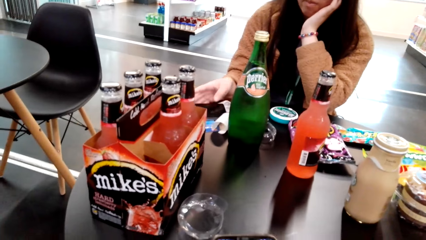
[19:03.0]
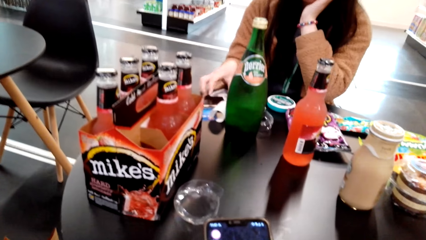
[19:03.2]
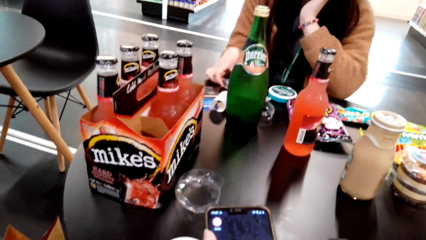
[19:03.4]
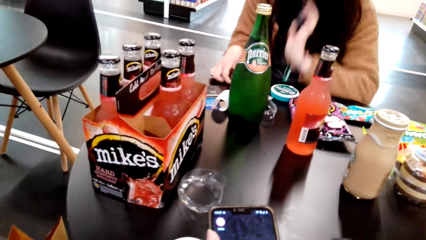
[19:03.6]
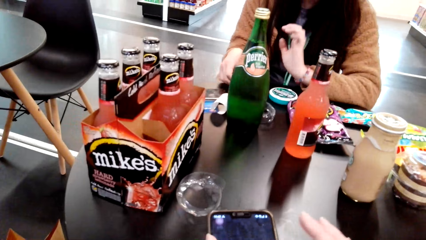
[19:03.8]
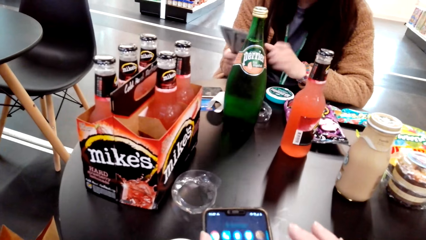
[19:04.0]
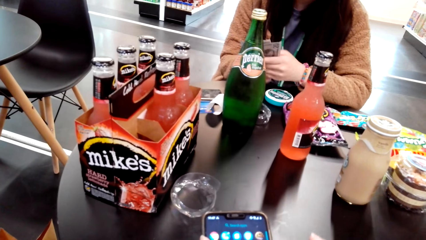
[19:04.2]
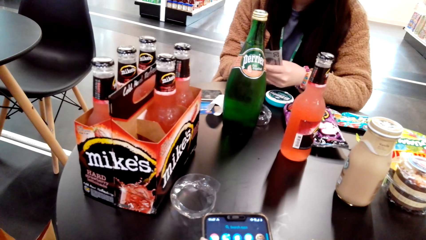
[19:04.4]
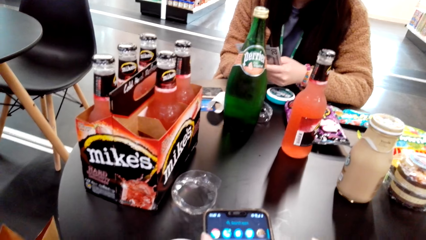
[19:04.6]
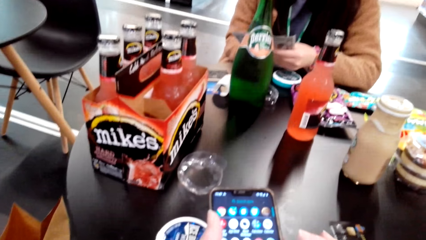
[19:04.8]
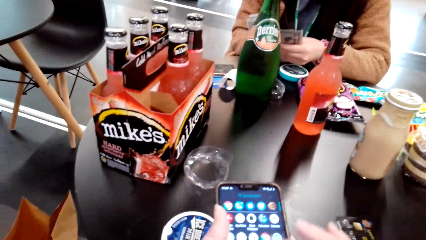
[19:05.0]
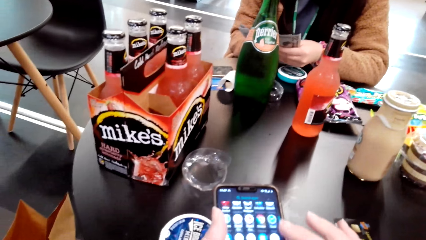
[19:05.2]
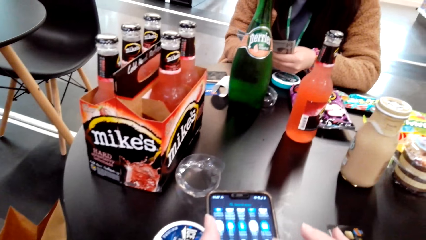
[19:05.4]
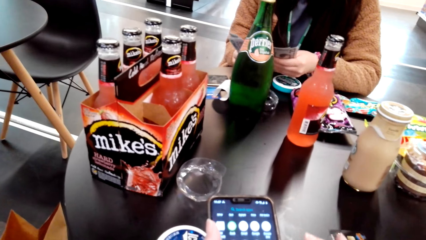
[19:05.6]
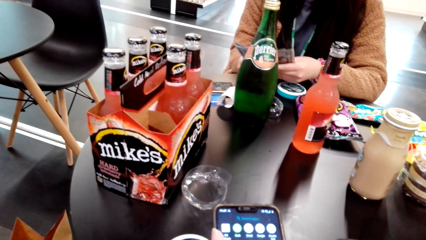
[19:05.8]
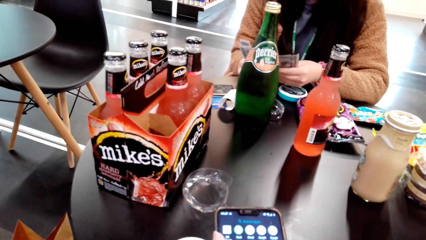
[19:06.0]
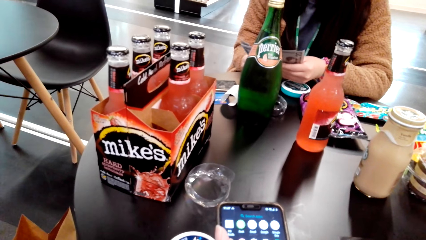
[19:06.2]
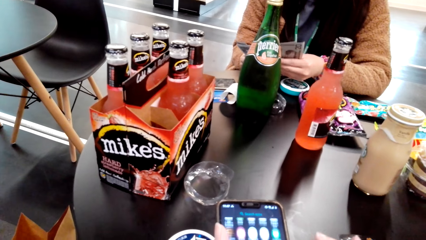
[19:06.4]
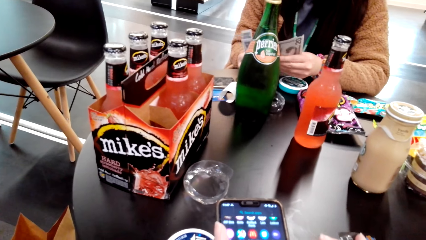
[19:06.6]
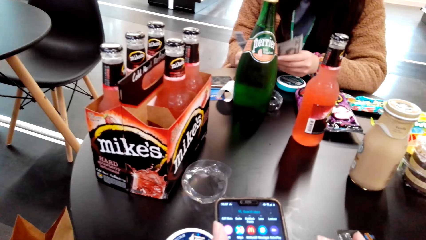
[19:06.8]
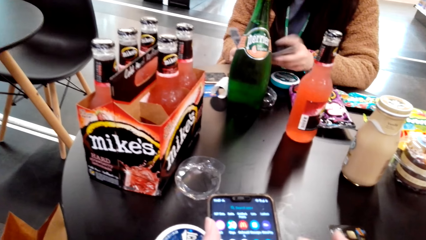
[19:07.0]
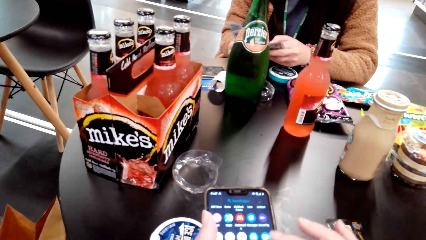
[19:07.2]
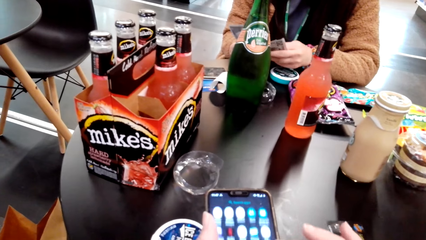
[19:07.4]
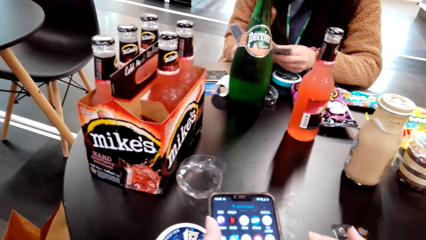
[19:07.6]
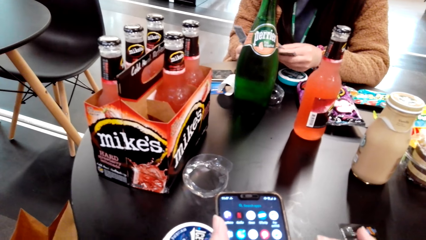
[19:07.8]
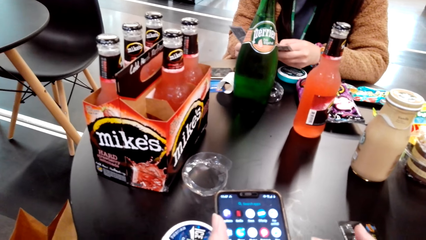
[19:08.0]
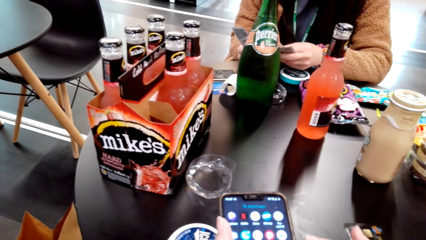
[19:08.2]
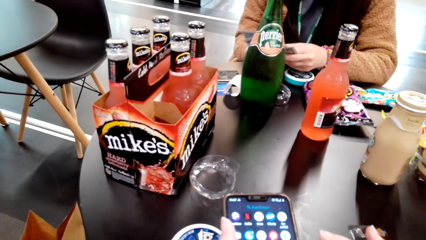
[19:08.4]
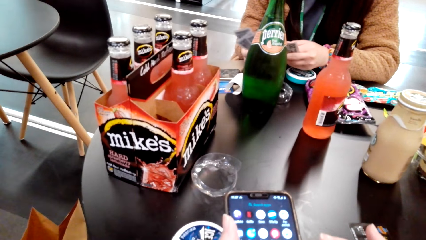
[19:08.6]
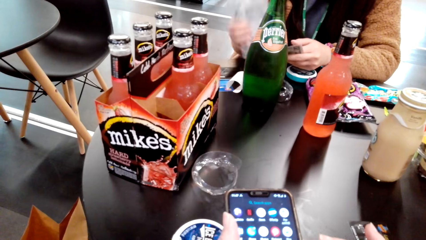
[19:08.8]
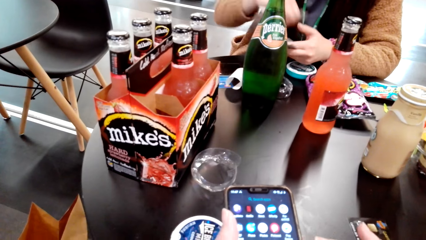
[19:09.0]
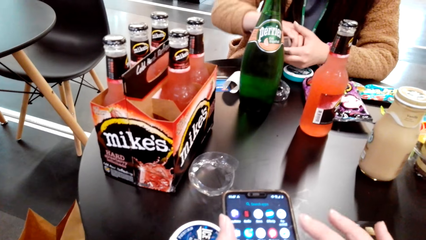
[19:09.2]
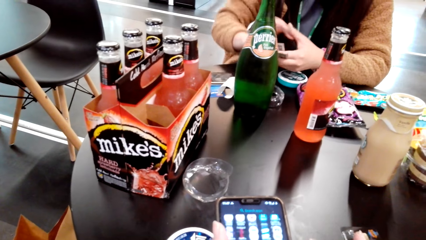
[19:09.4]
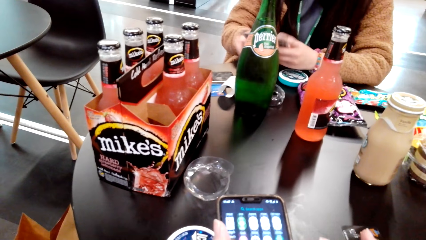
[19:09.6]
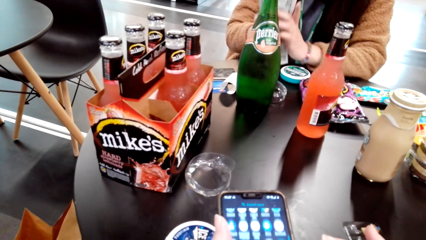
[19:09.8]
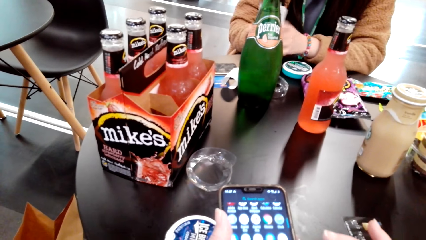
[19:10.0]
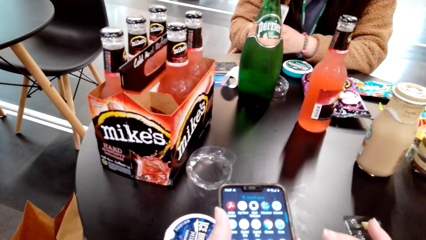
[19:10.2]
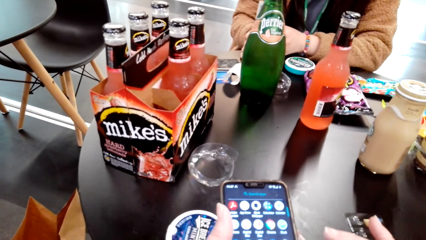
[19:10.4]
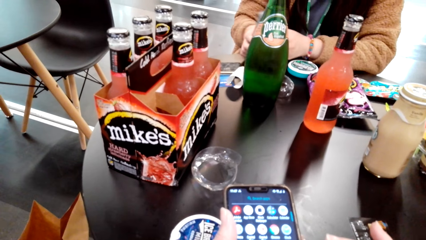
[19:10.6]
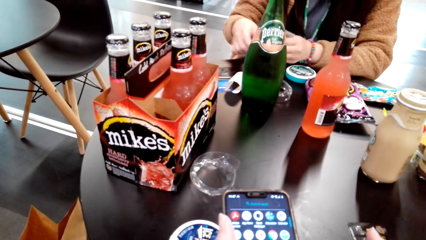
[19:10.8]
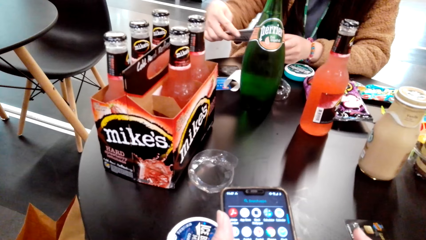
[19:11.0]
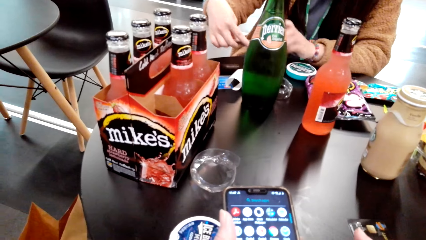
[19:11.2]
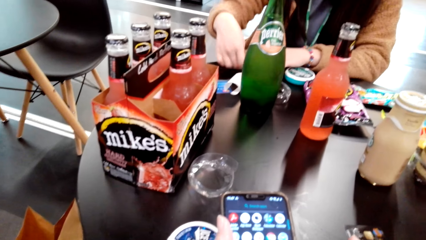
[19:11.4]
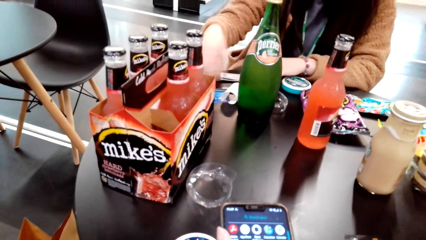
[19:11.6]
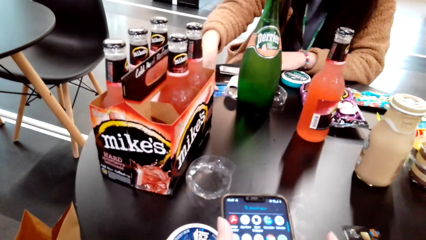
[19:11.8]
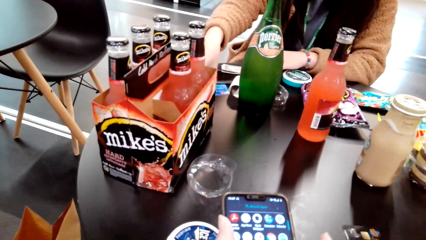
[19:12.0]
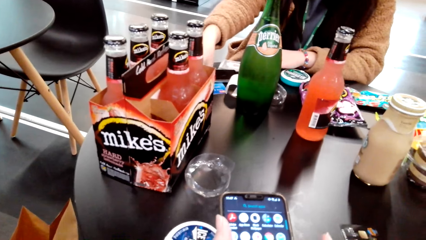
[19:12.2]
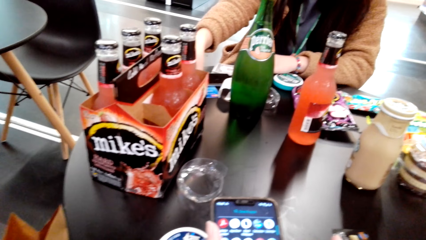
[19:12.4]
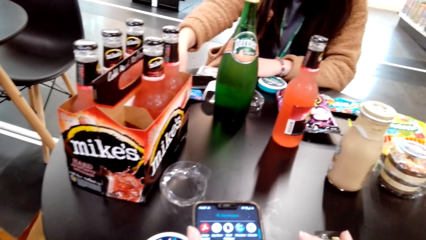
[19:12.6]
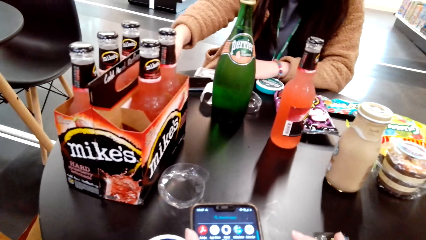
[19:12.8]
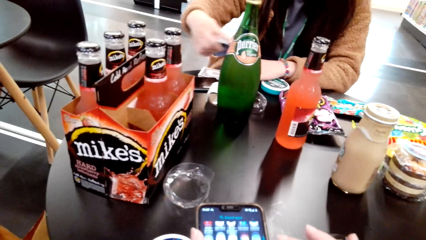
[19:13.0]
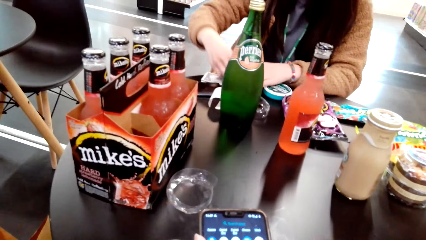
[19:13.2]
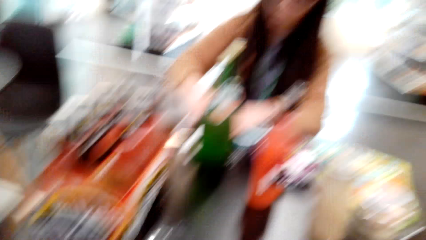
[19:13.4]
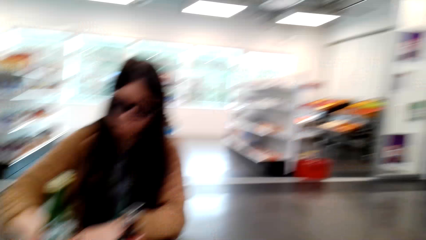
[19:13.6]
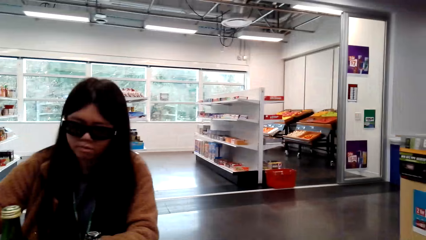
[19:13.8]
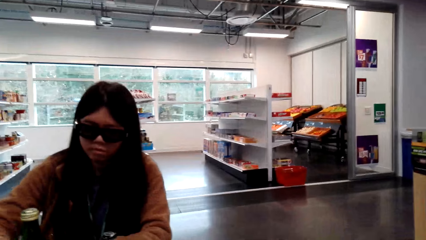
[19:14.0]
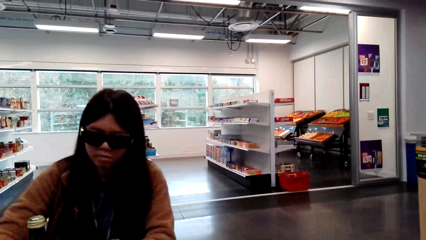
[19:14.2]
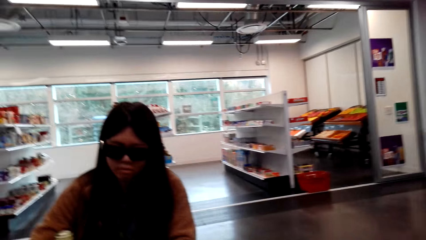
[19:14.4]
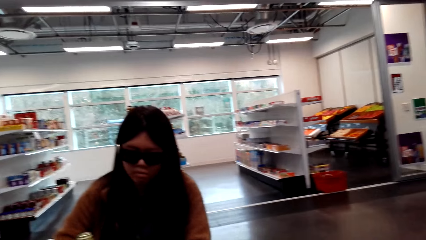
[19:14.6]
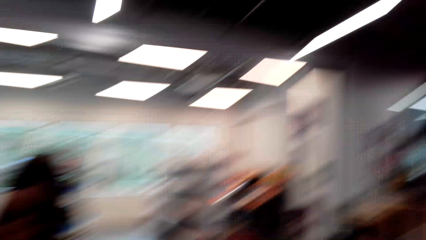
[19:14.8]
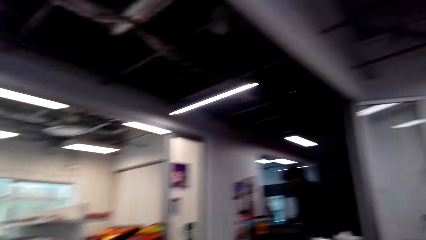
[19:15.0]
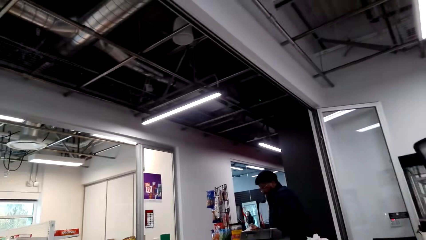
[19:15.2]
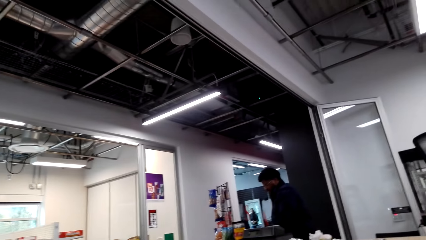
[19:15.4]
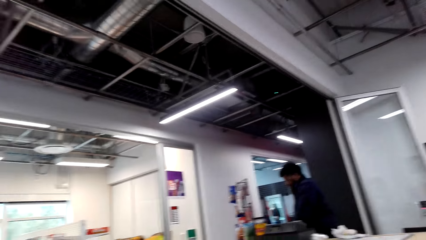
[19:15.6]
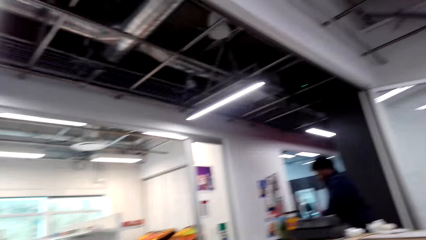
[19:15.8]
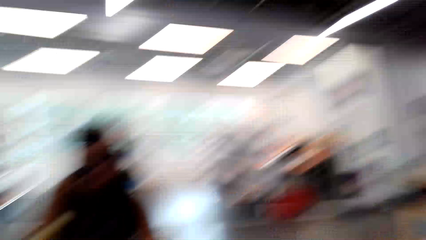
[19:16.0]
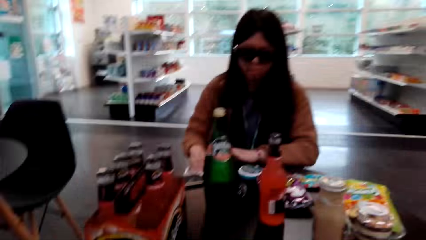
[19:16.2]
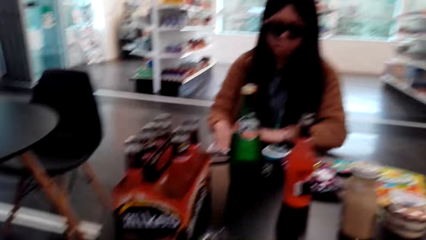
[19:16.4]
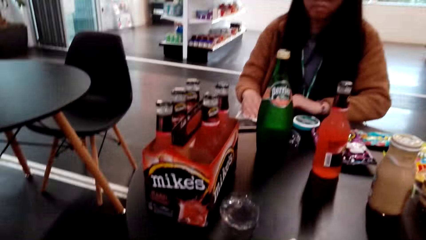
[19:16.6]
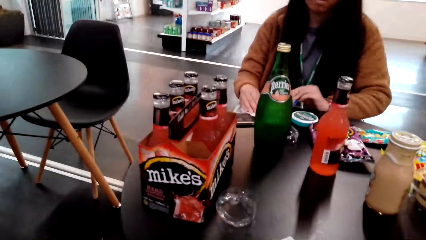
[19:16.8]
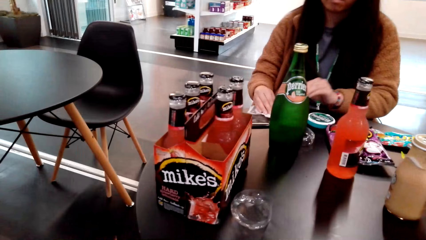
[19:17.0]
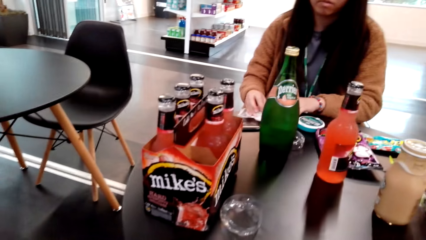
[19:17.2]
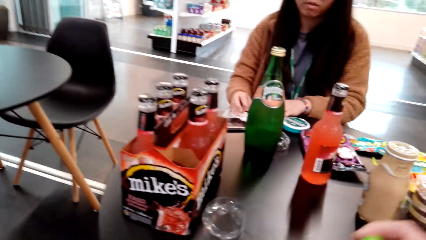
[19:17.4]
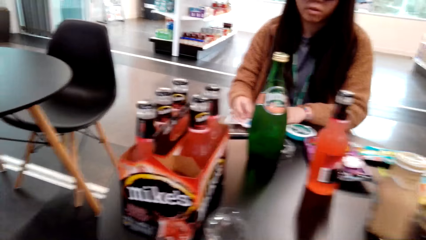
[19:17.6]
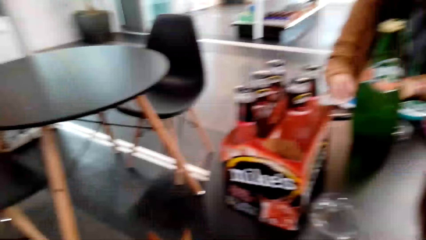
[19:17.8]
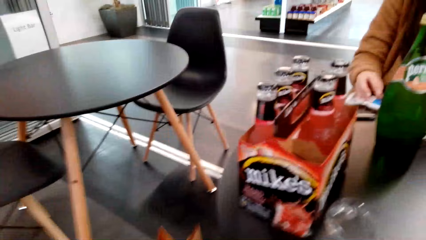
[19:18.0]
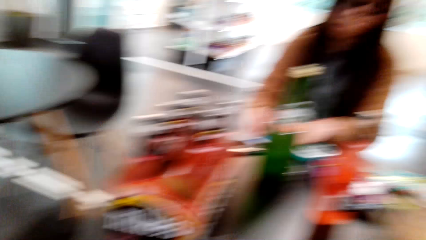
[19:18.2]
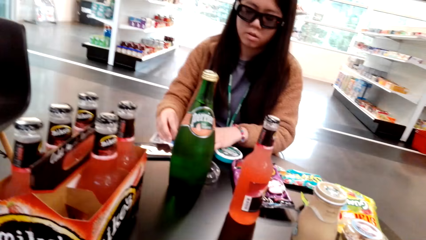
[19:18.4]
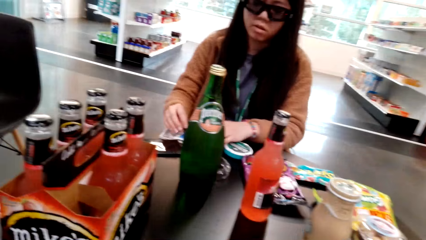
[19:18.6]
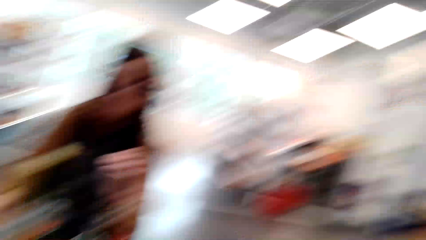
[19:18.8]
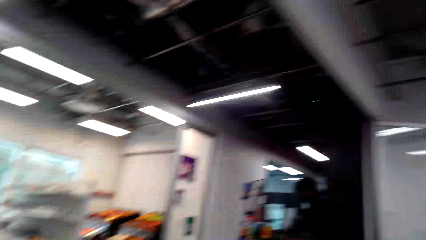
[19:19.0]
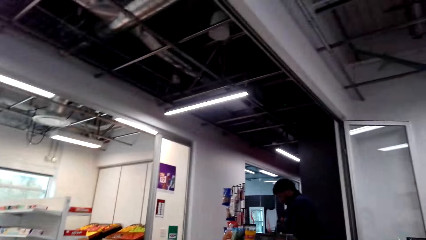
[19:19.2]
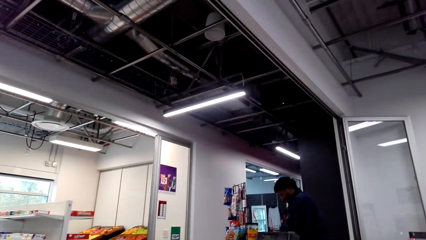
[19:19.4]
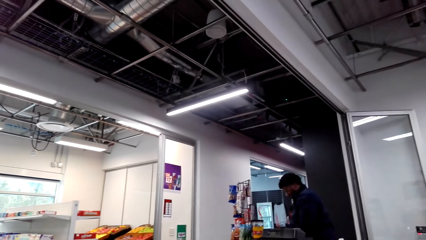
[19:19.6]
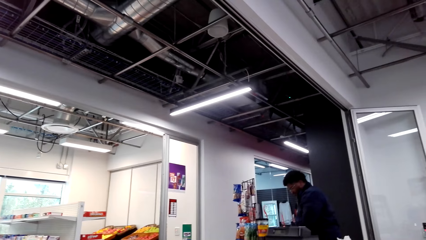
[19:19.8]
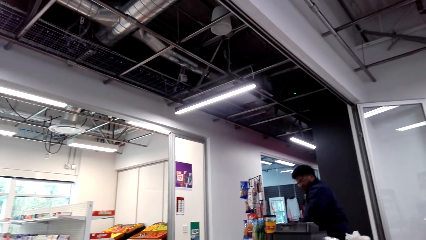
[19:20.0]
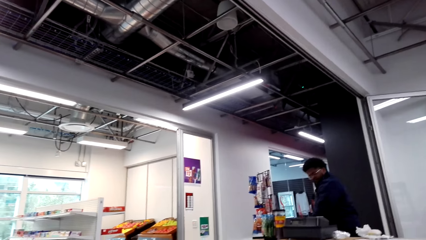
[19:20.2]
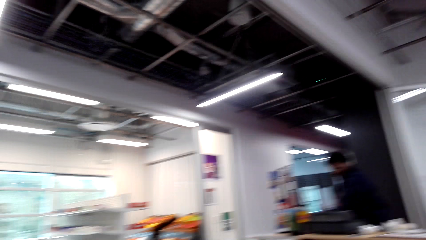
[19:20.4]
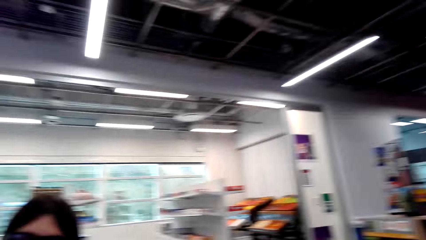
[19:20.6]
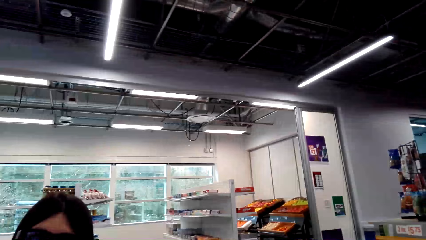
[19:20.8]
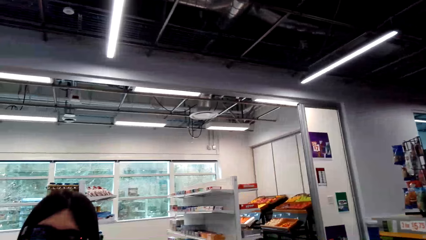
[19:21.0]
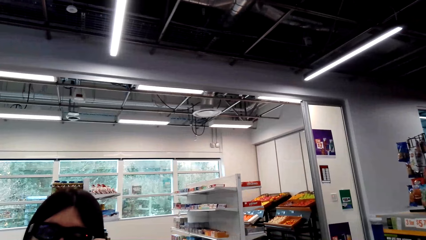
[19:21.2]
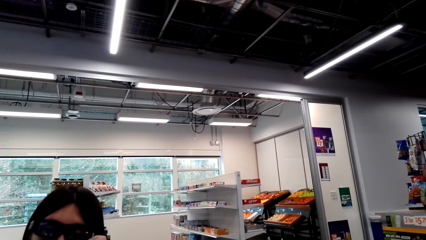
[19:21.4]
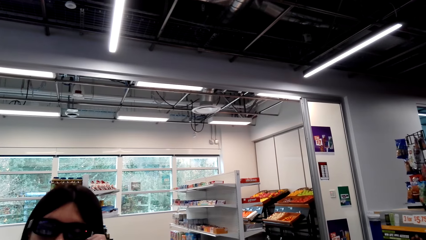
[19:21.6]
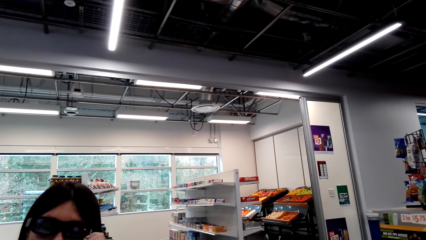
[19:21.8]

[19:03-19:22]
A lady places her phone on the table. The lady holds the phone. The lady counts the money. The camera wearer scrolls her phone. The lady counts the money again. The lady places the phone down. The camera wearer scrolls the phone. They look around the supermarket. They look around.
